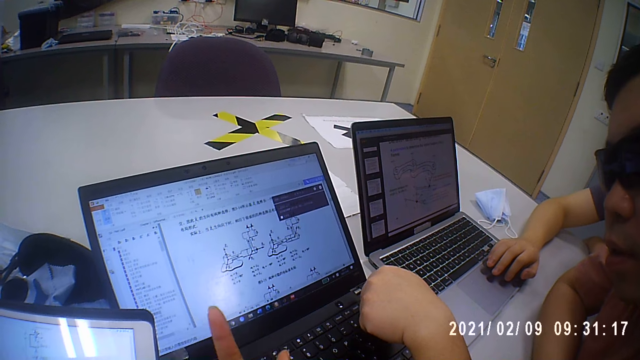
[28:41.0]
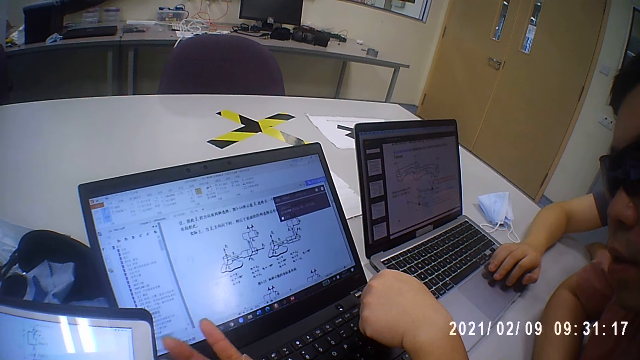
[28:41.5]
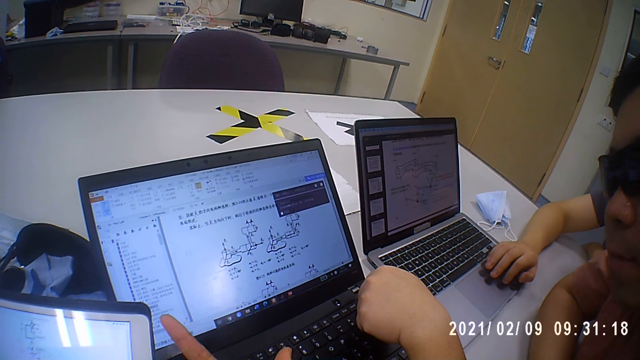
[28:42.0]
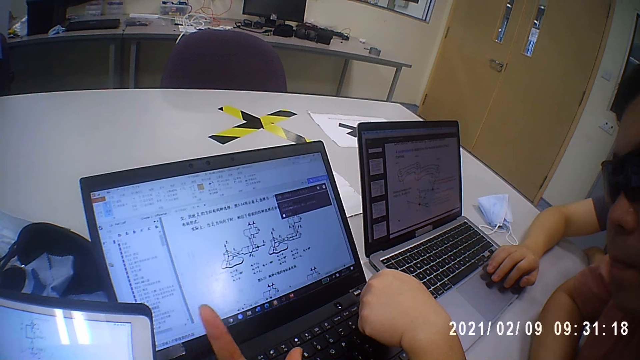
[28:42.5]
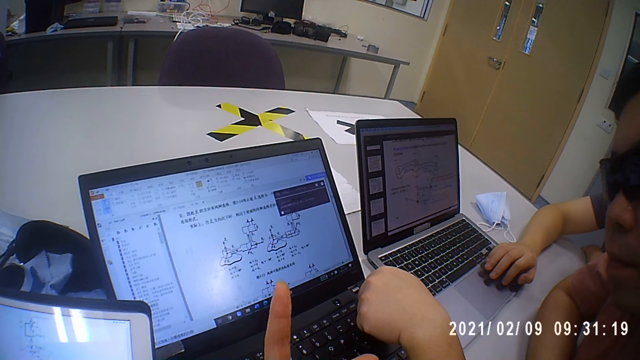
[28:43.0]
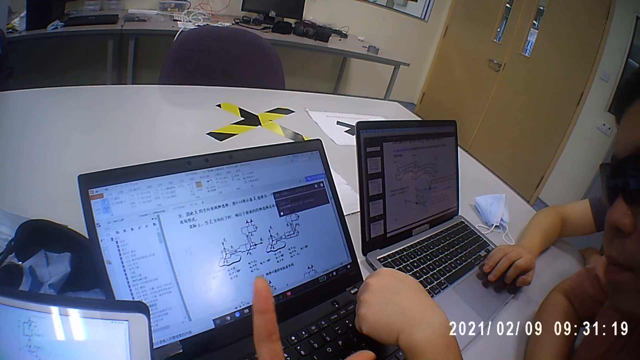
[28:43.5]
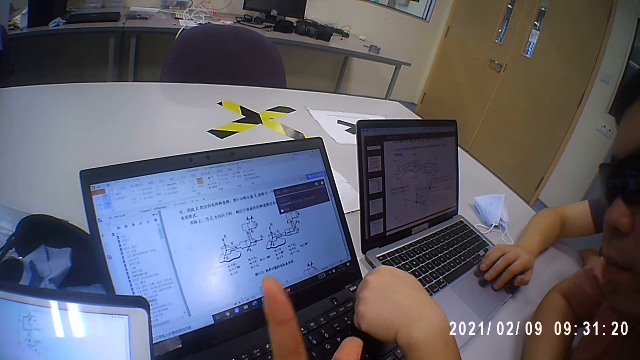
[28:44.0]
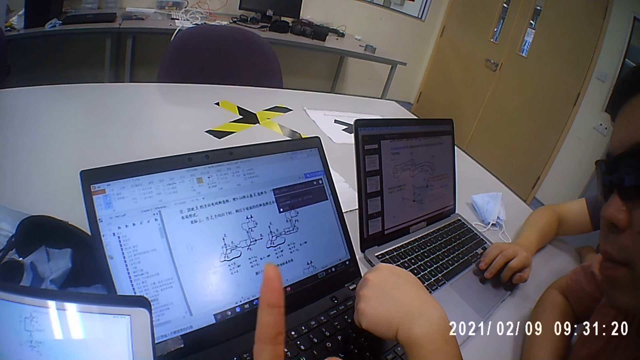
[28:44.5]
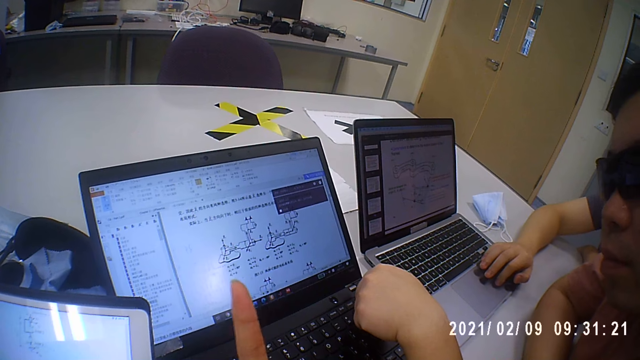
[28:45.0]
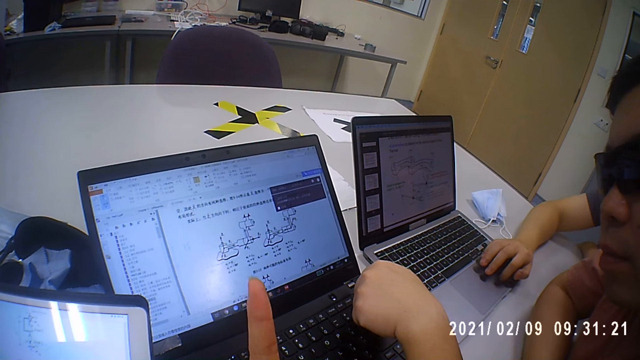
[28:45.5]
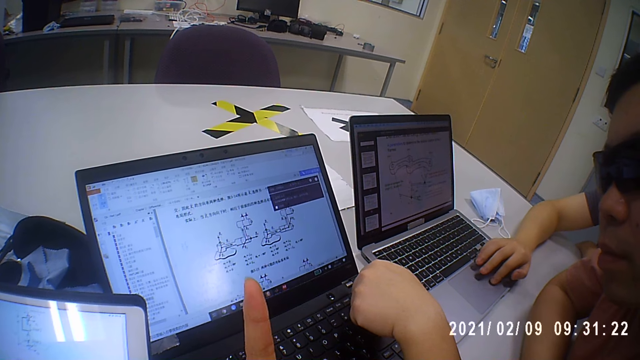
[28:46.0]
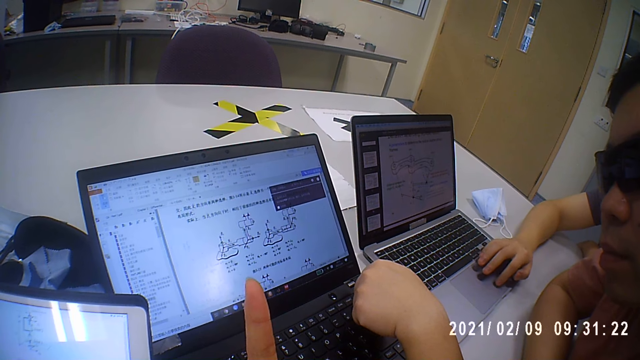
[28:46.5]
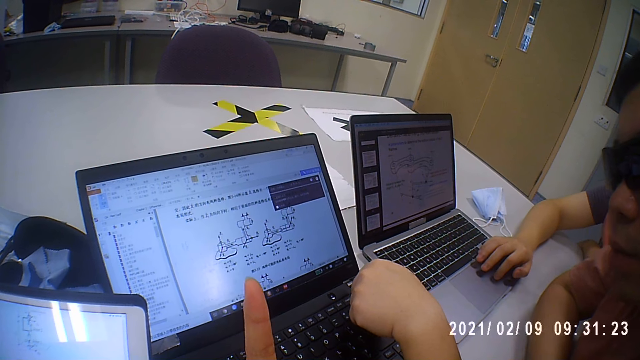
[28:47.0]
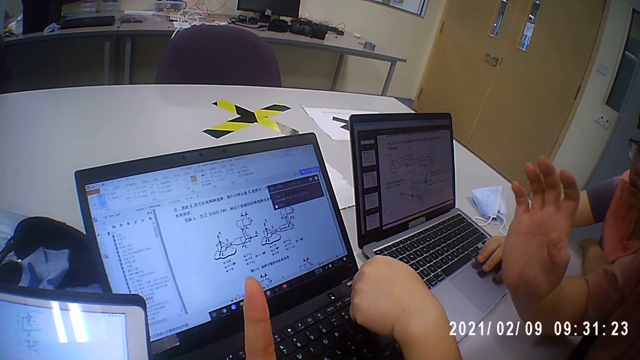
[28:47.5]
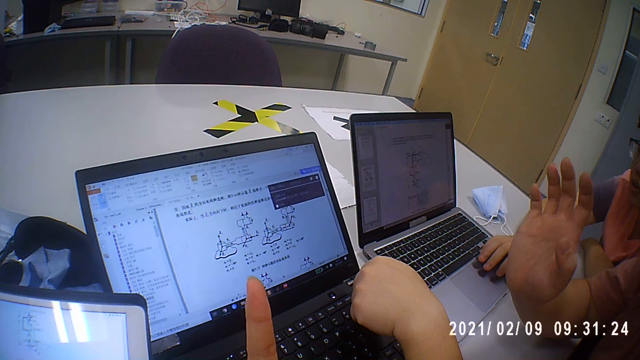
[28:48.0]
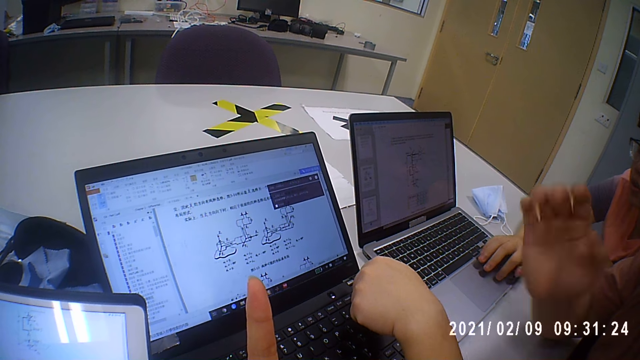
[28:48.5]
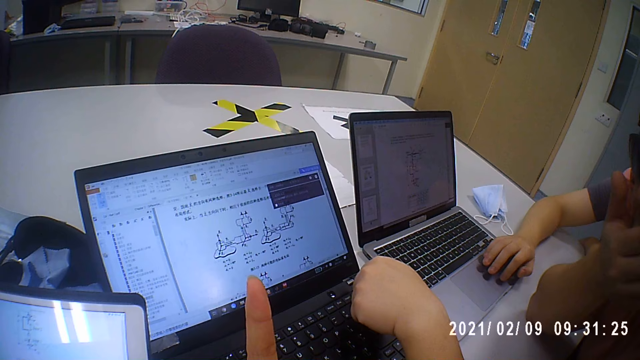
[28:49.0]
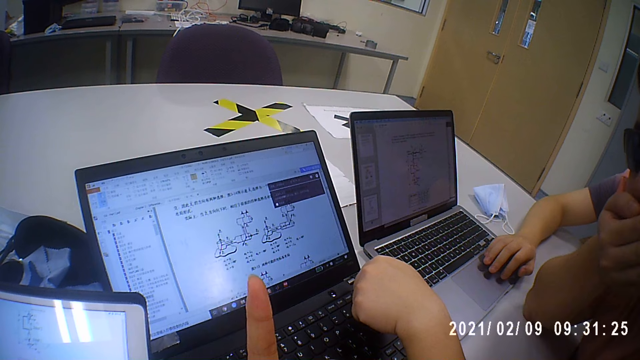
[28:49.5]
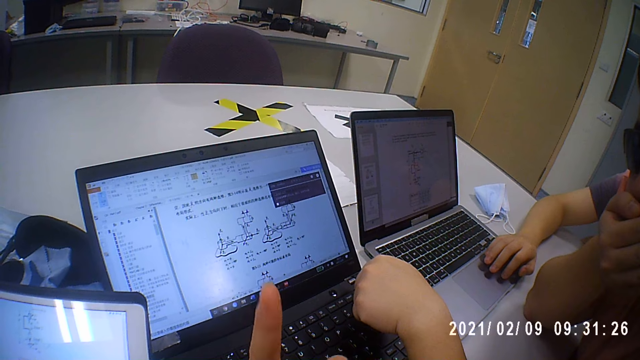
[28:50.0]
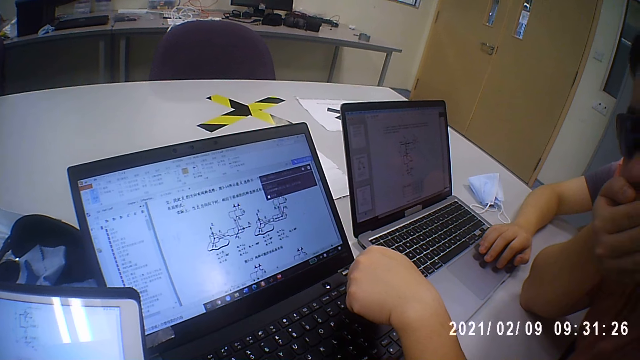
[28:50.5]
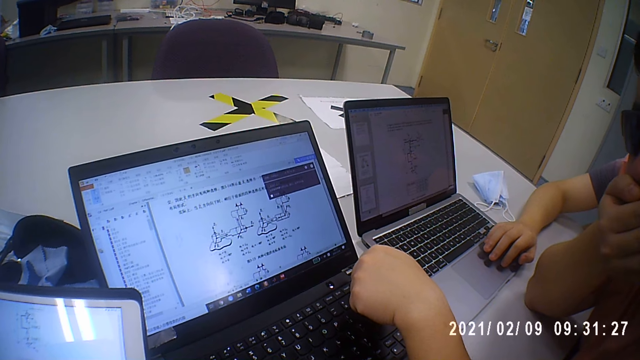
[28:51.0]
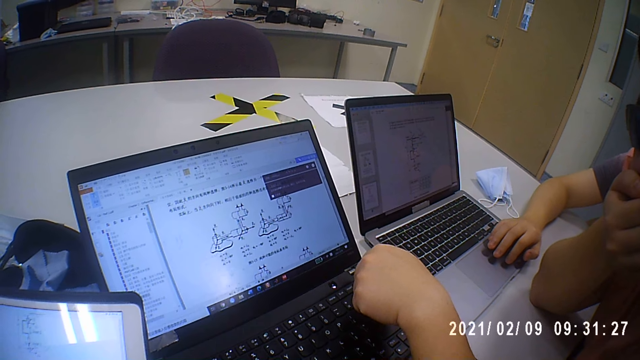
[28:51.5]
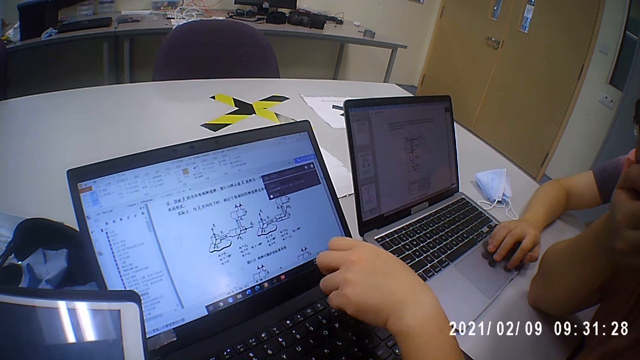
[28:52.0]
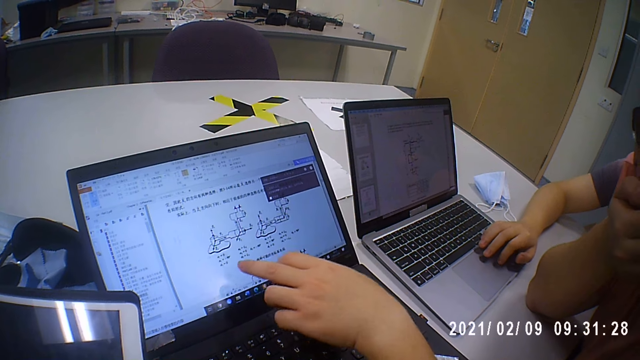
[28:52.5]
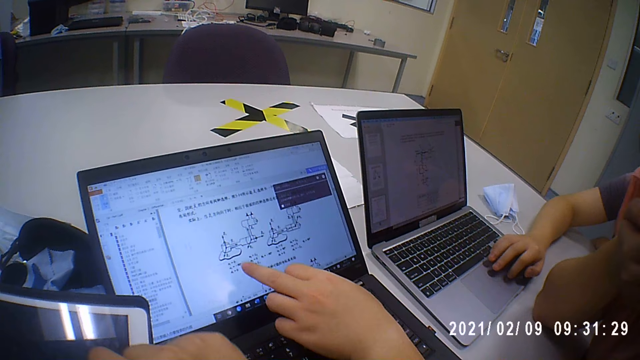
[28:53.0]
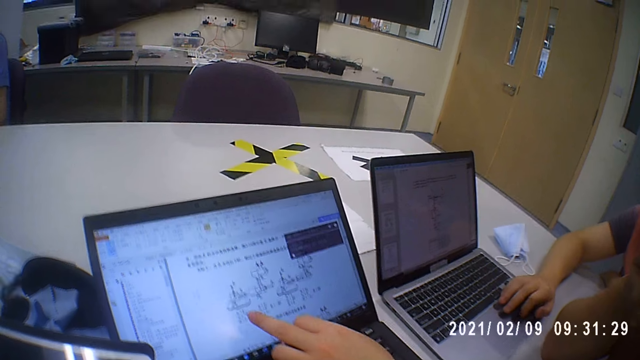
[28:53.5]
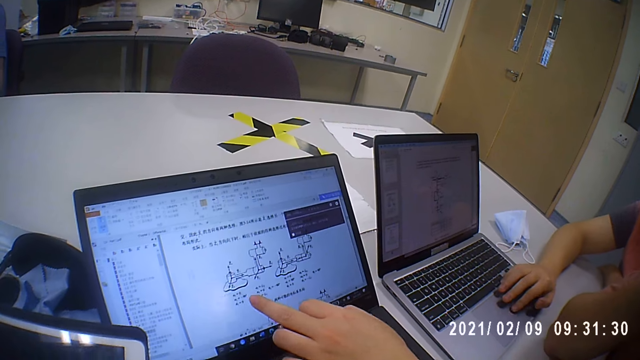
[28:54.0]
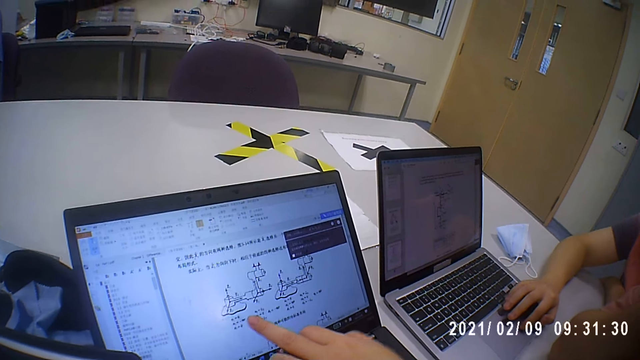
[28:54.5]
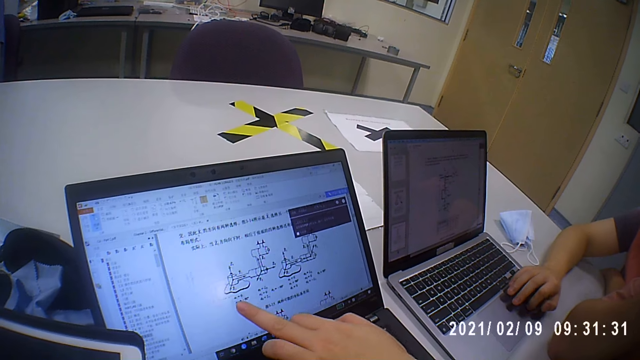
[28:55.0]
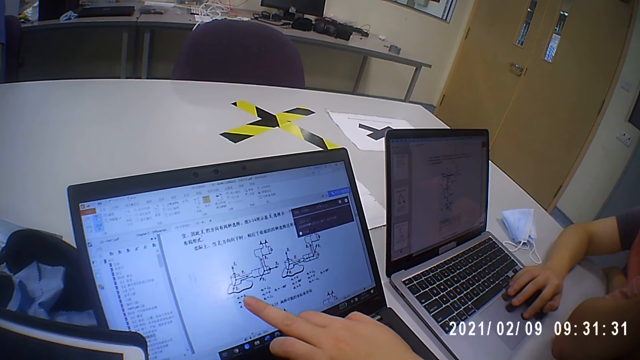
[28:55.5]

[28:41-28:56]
The camera wearer points at another laptop with her right hand. She moves the finger. A man operates the laptop and raises the hand. Another man points at the computer screen with a finger.

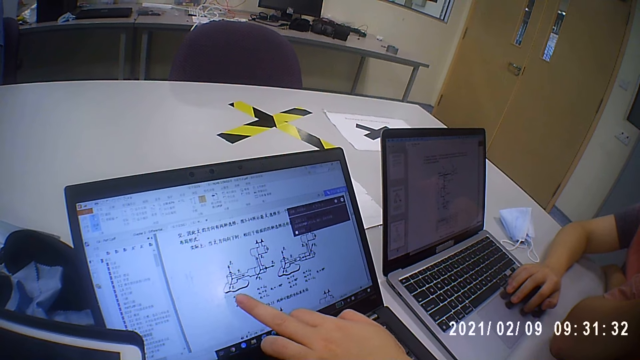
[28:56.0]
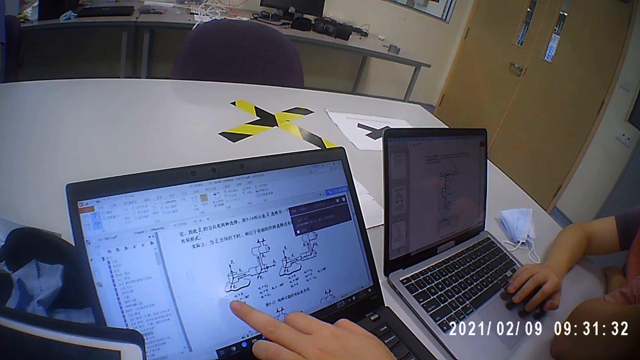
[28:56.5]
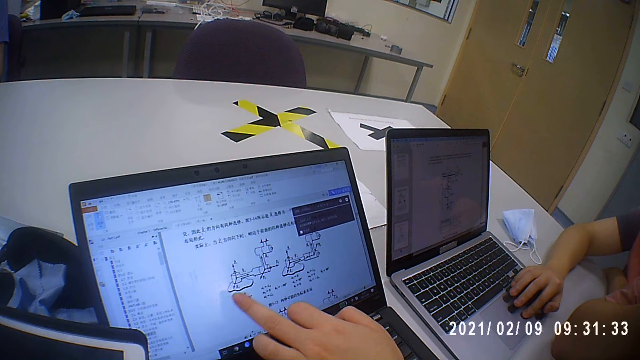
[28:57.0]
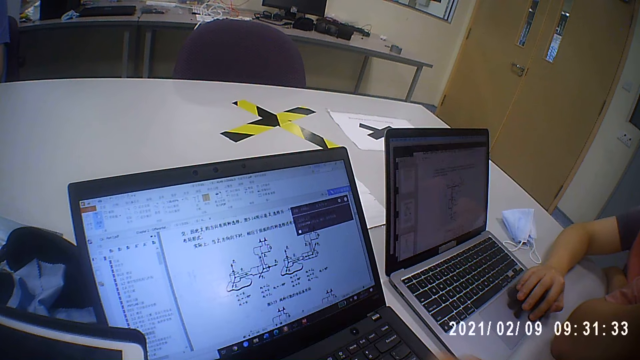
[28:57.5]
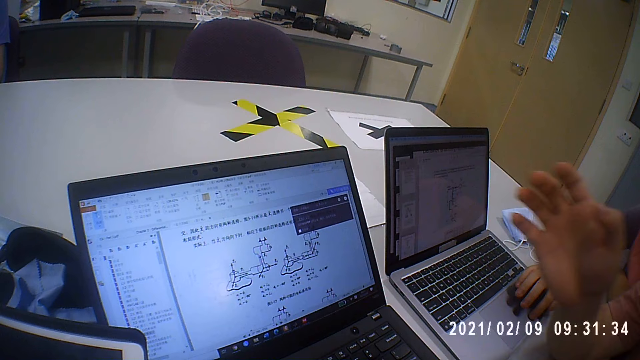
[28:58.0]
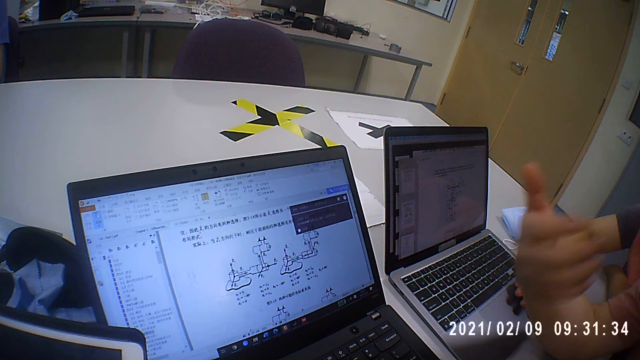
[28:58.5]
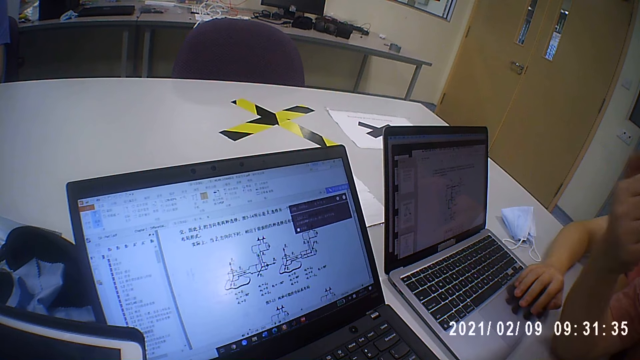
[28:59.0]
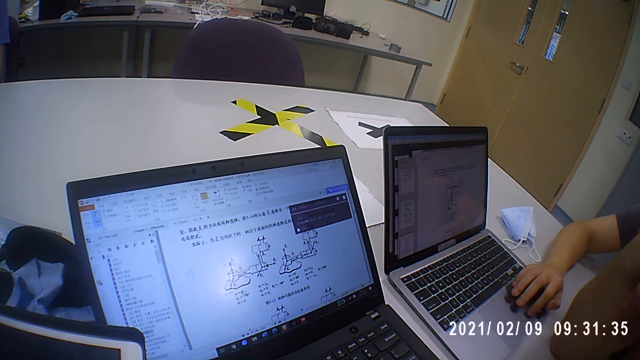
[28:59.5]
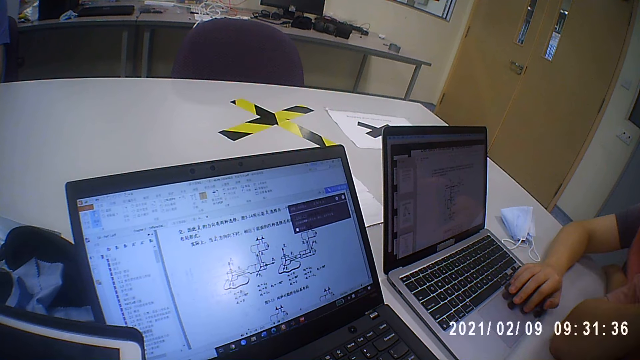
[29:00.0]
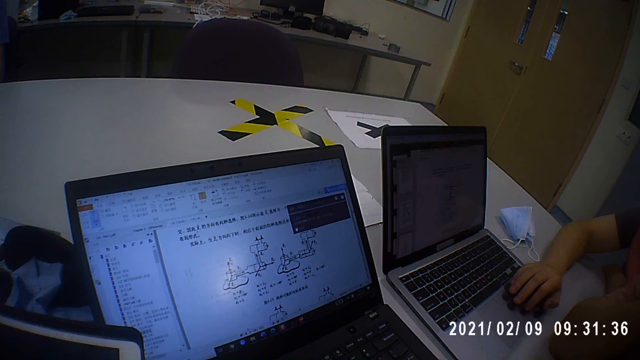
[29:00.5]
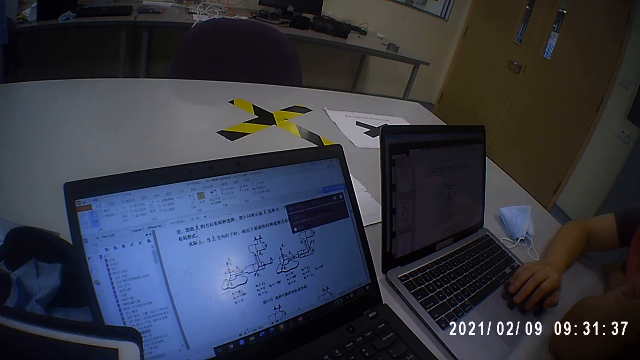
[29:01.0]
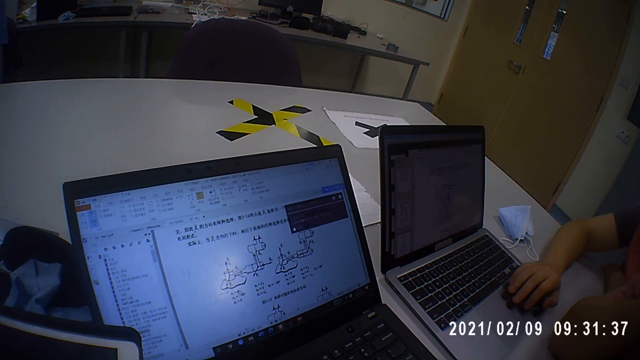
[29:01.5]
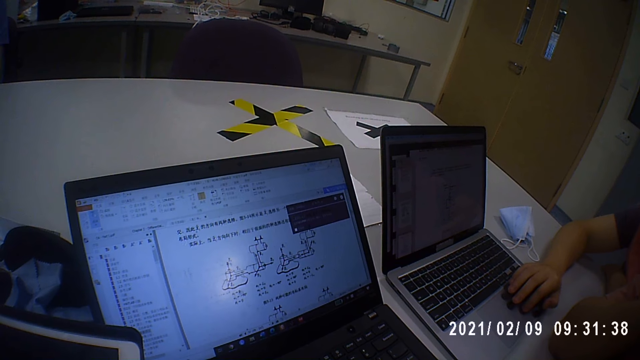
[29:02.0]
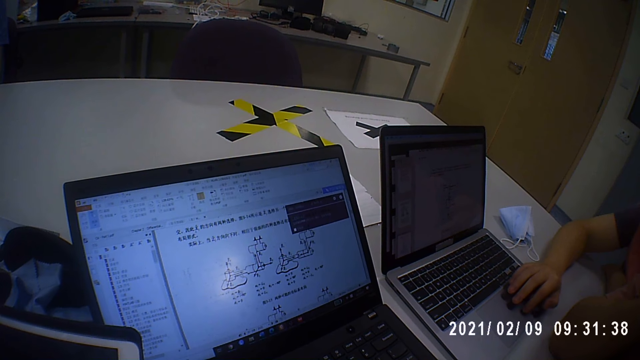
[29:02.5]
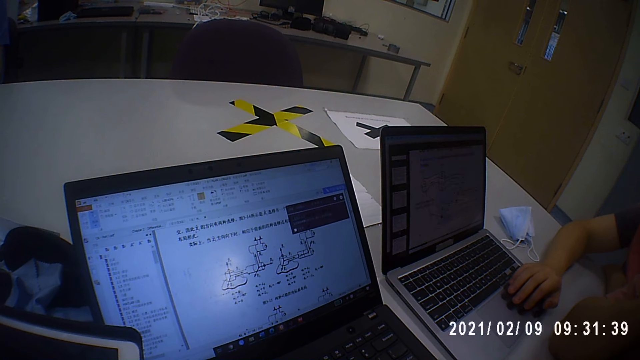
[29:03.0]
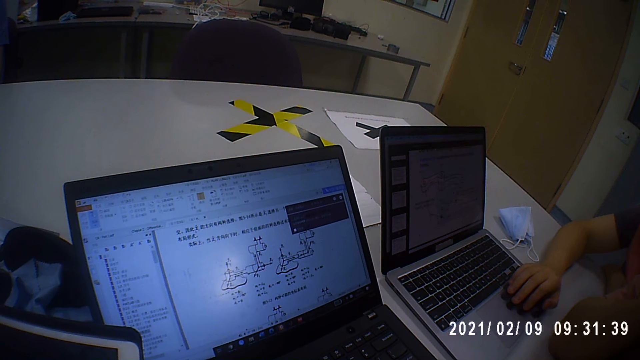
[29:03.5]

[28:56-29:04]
A man moves the hand. The camera wearer looks at the laptop.
